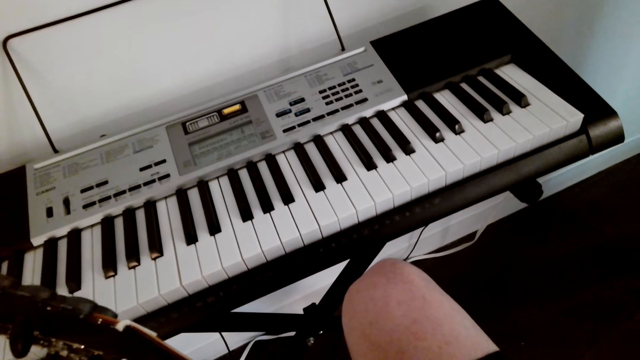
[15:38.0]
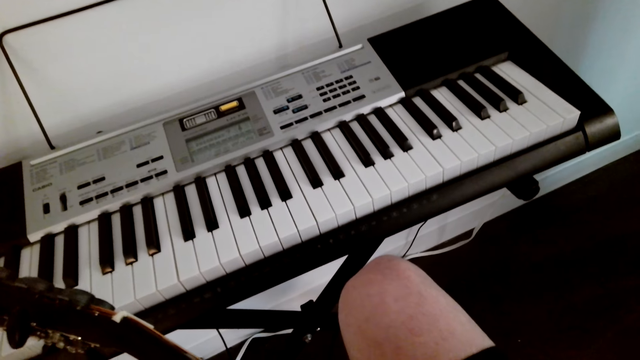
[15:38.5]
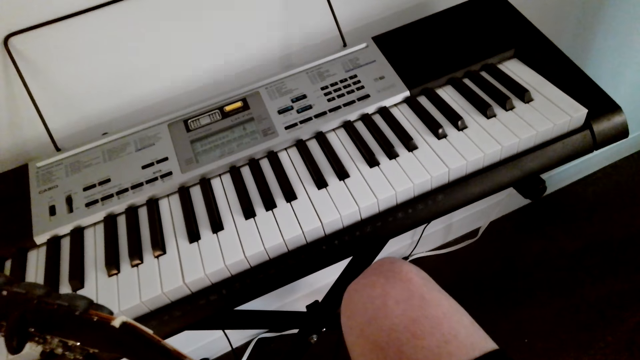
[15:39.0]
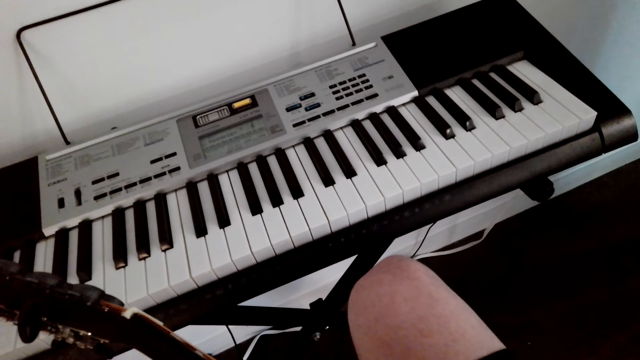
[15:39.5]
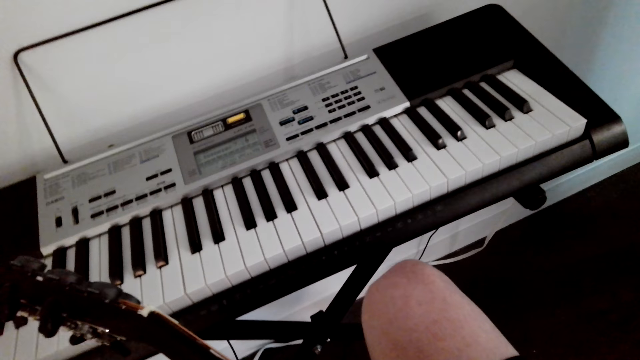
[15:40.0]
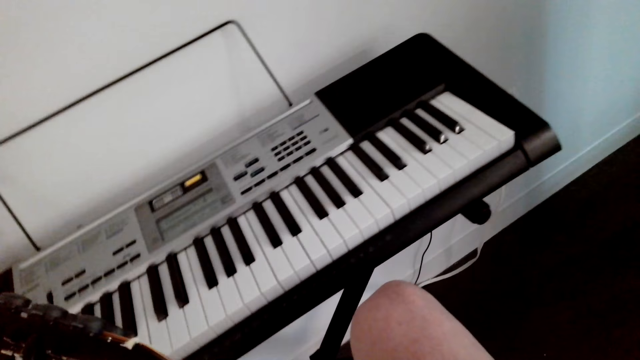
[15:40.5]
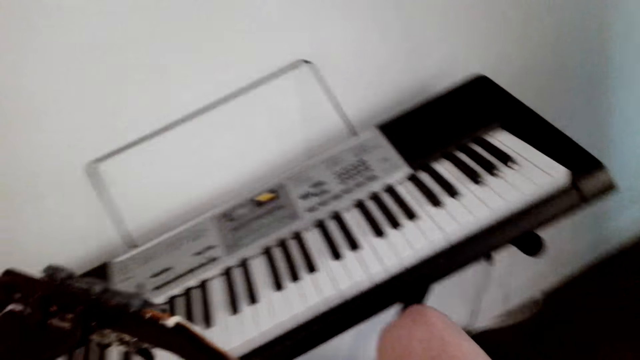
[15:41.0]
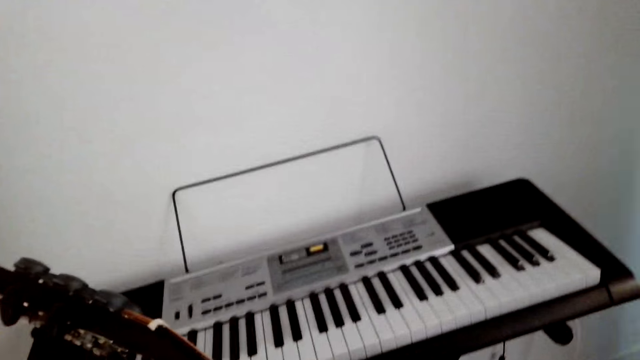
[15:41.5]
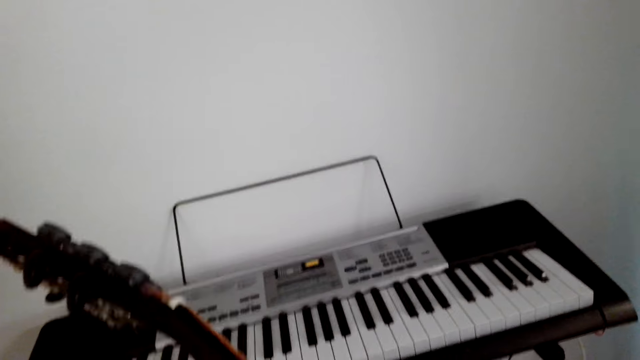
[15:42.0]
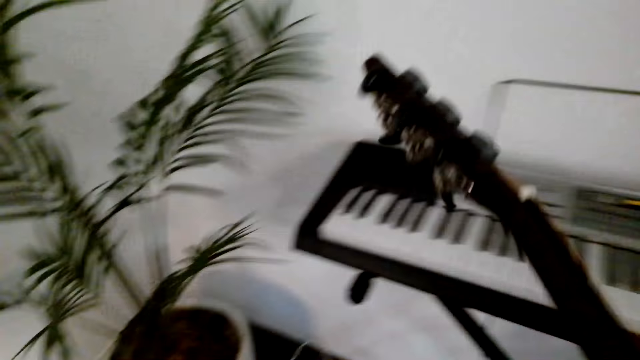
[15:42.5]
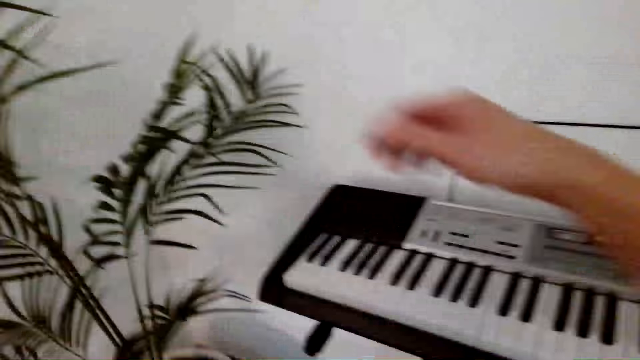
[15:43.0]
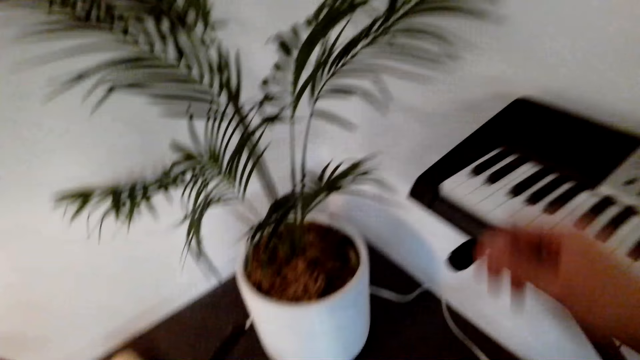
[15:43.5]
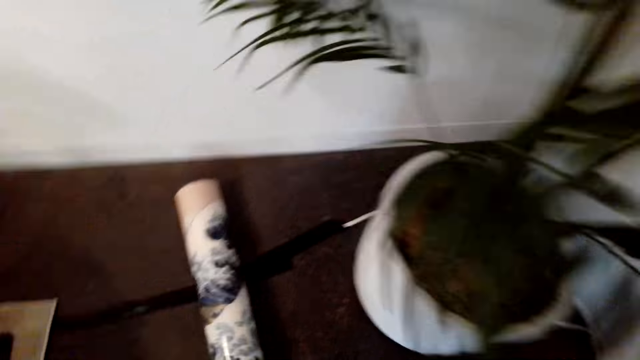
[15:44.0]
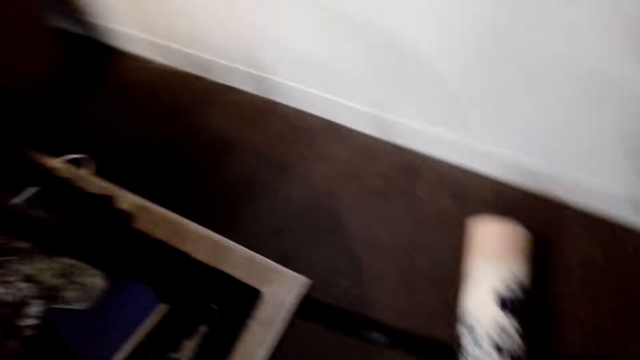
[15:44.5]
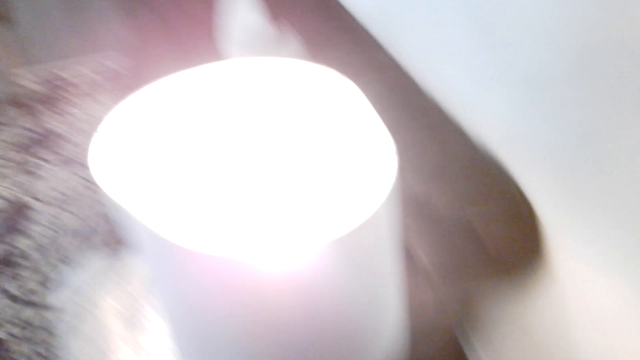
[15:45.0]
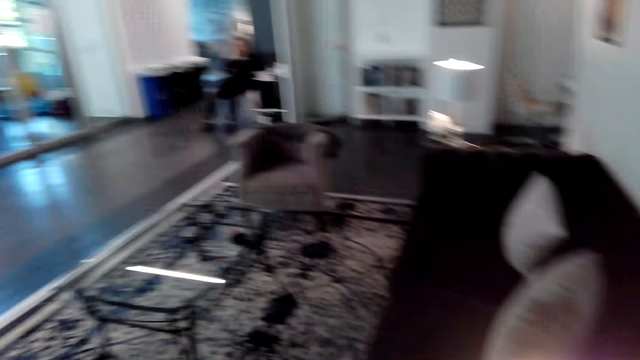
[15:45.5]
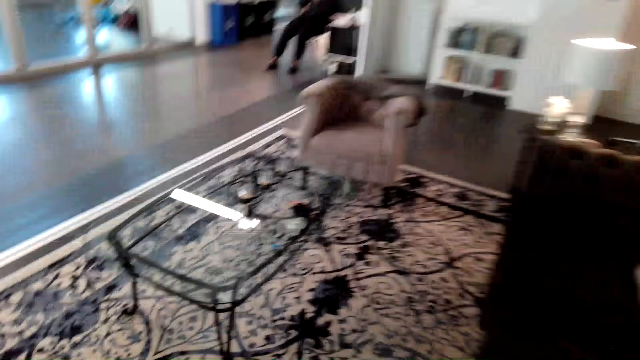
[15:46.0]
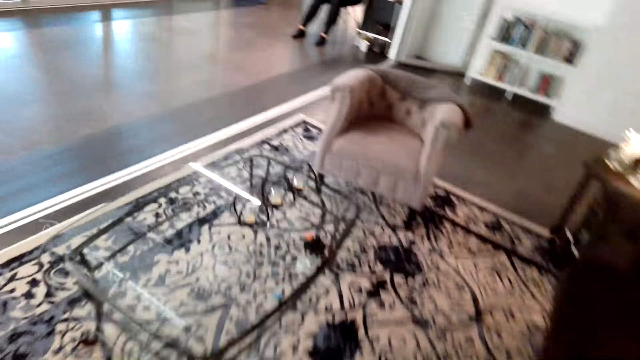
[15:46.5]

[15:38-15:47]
The camera wearer moves from the keyboard.

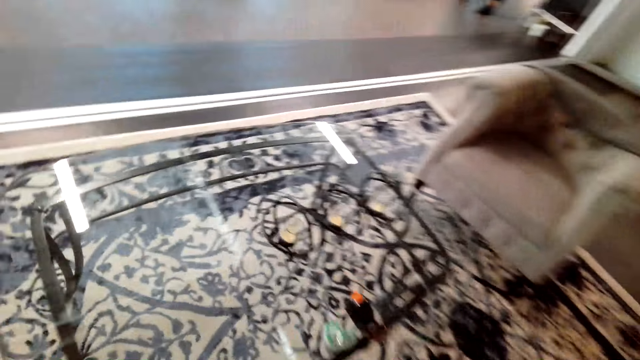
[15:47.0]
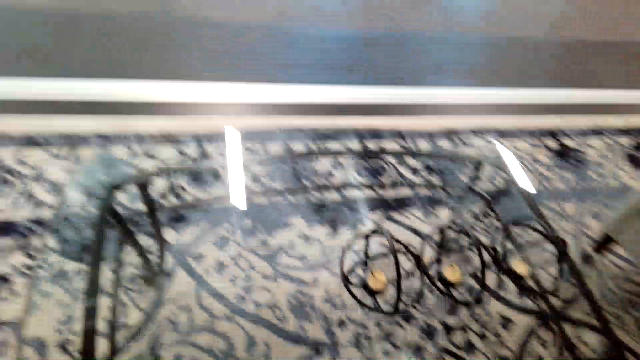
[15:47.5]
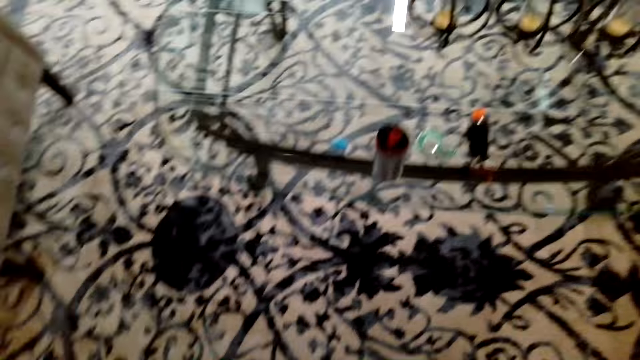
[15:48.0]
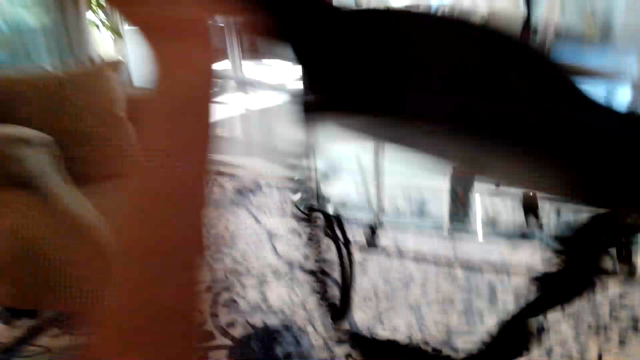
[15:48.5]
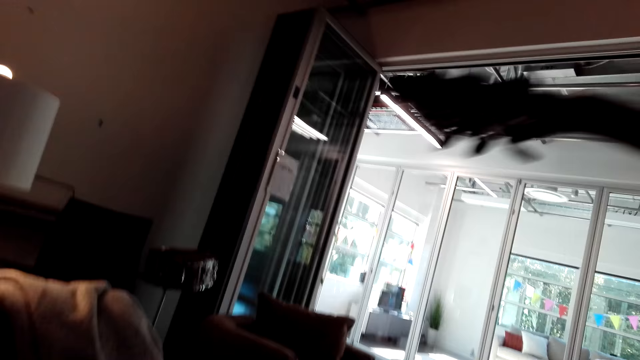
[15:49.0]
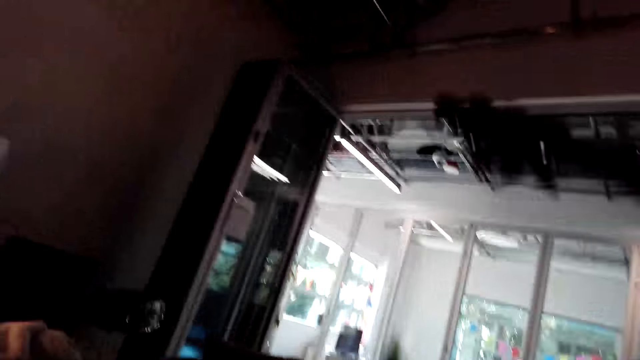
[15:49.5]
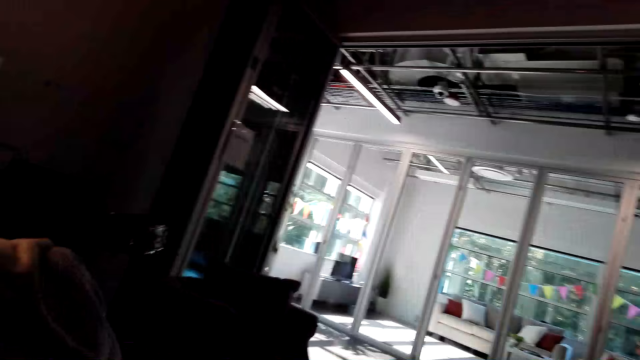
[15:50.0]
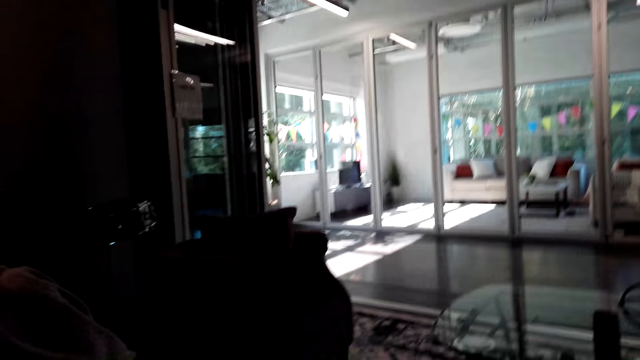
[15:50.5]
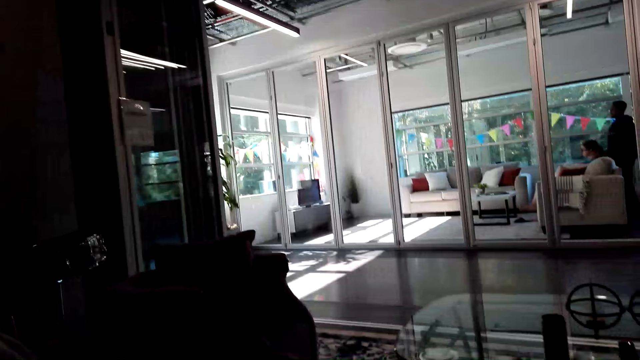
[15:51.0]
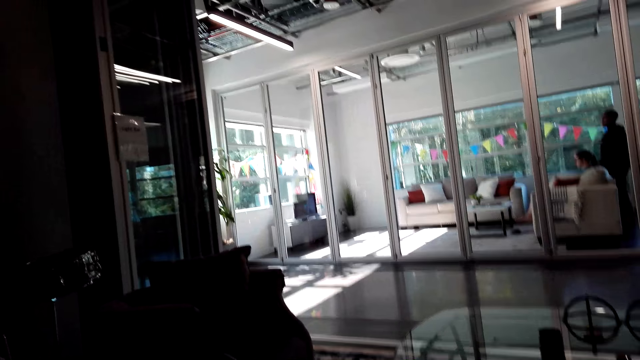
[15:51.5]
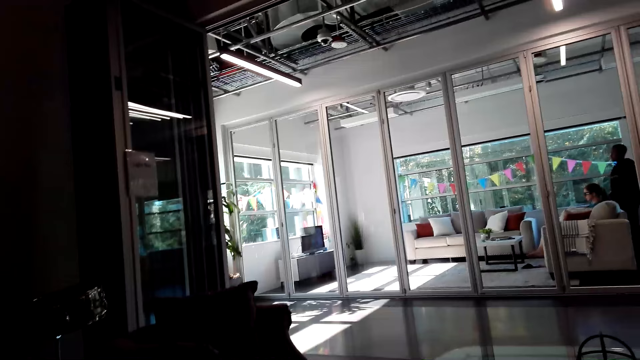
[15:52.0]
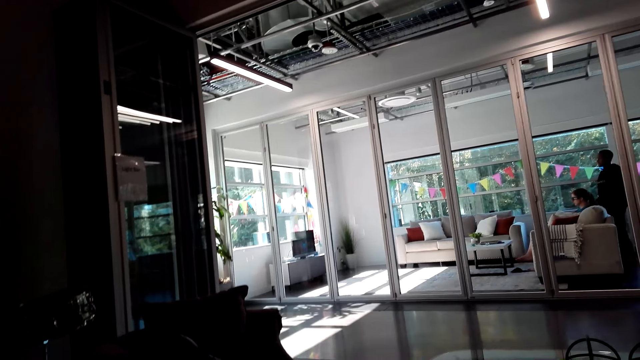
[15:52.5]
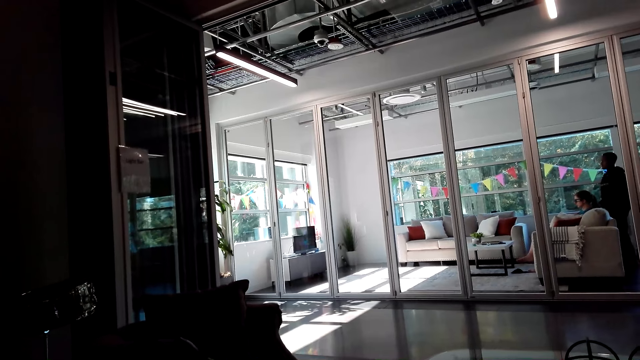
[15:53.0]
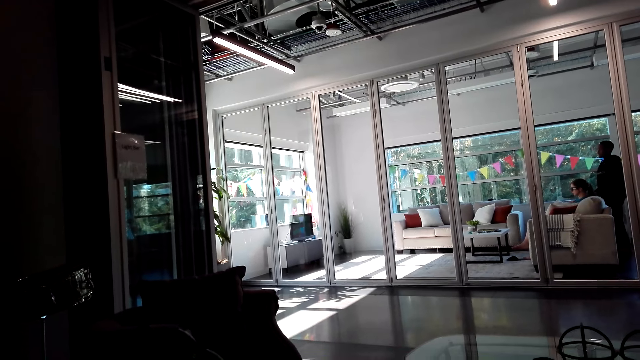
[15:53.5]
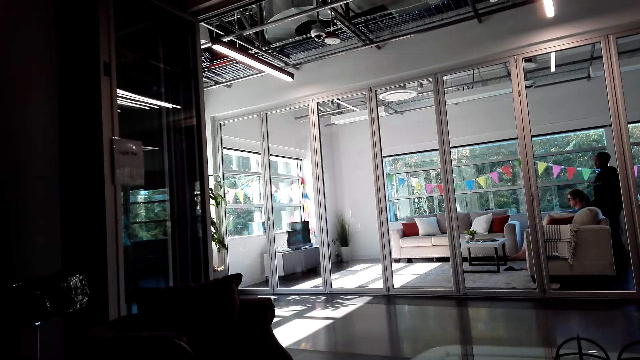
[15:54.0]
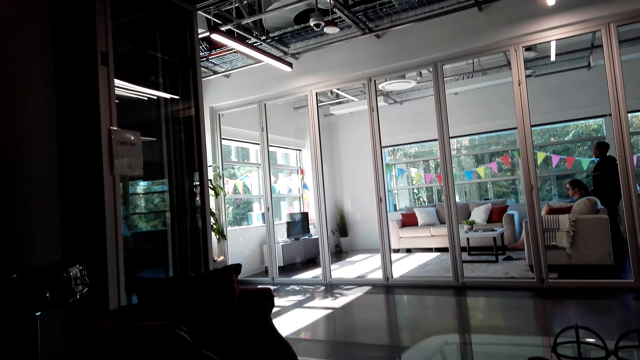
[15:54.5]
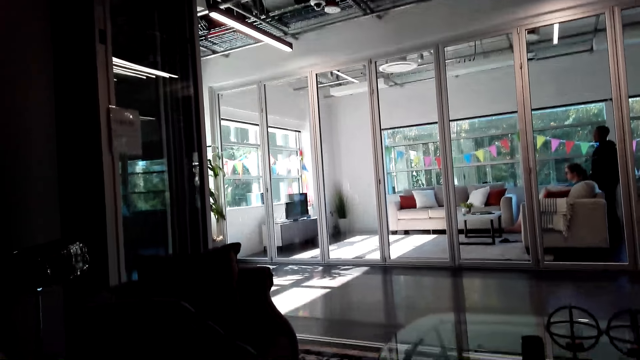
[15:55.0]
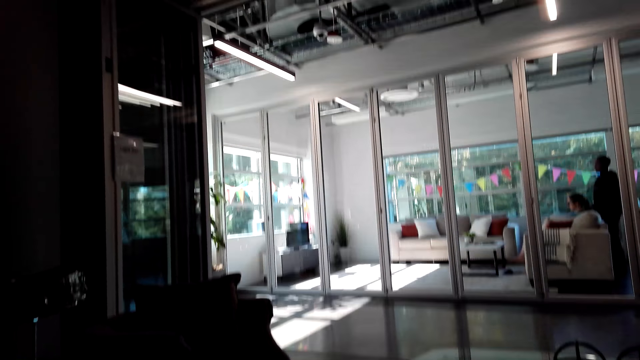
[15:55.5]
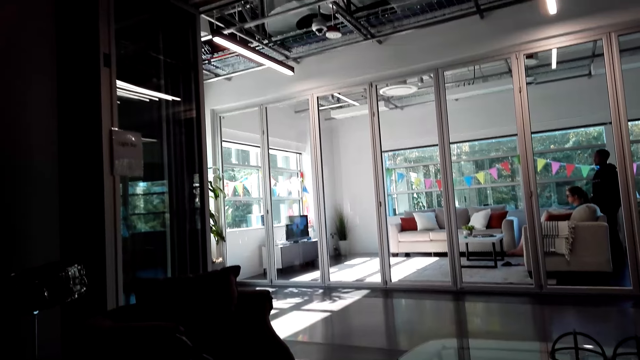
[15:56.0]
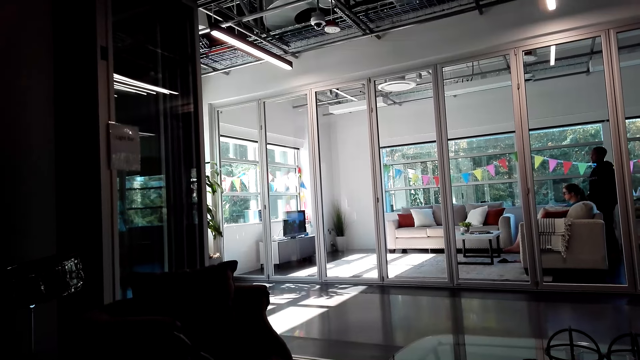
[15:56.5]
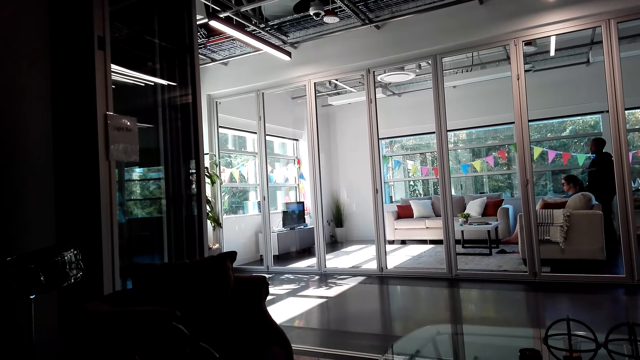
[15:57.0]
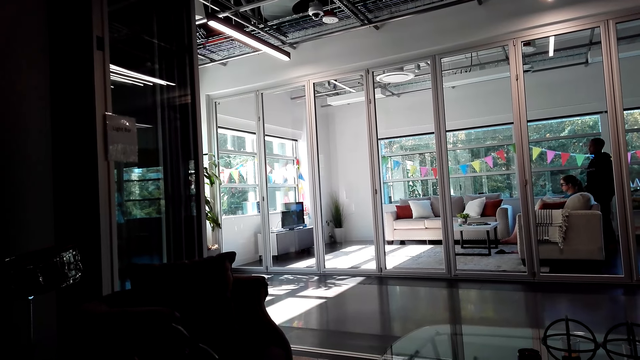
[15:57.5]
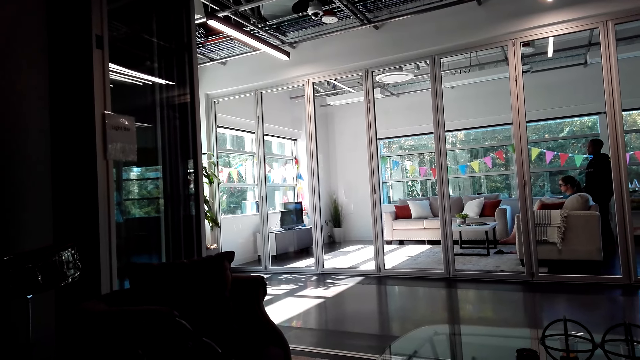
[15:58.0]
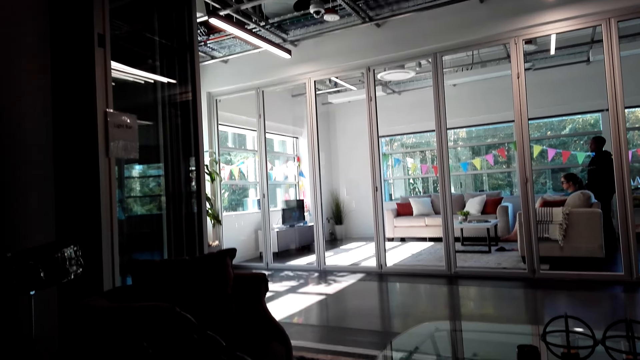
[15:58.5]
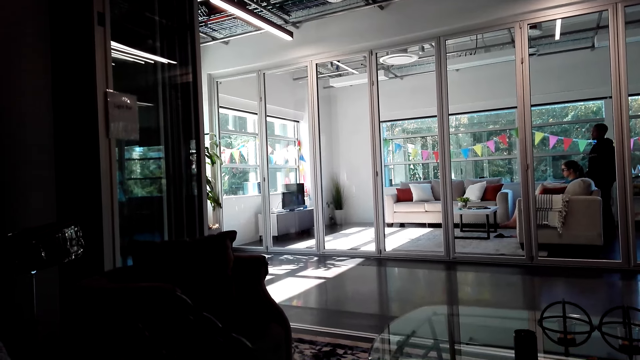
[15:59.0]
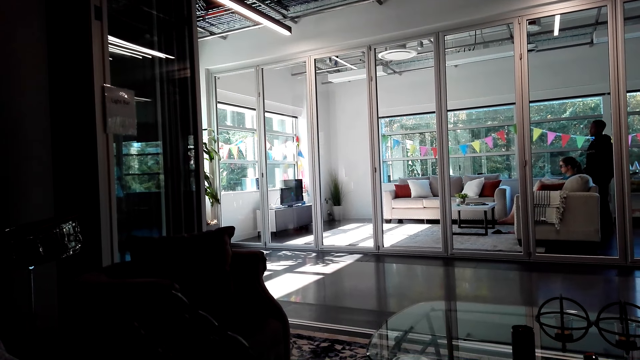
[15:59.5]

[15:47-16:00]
The camera wearer moves the guitar up and sits. They move the guitar down. They play the guitar.
